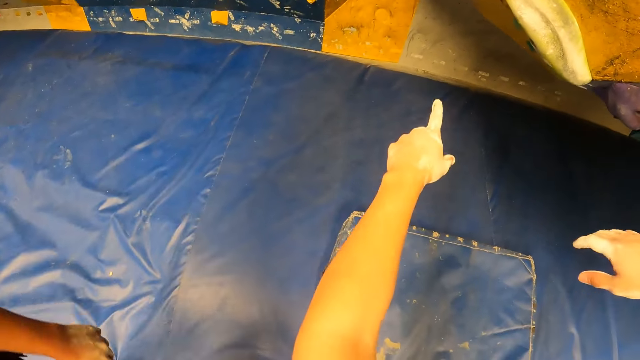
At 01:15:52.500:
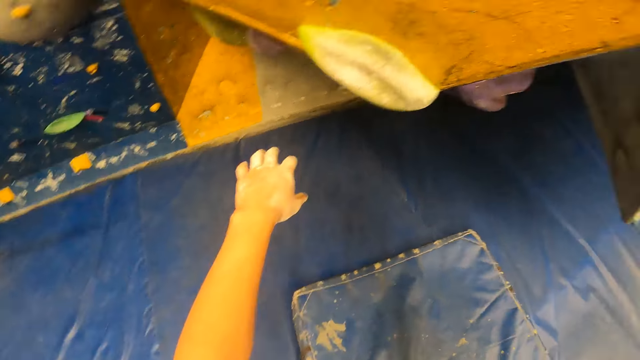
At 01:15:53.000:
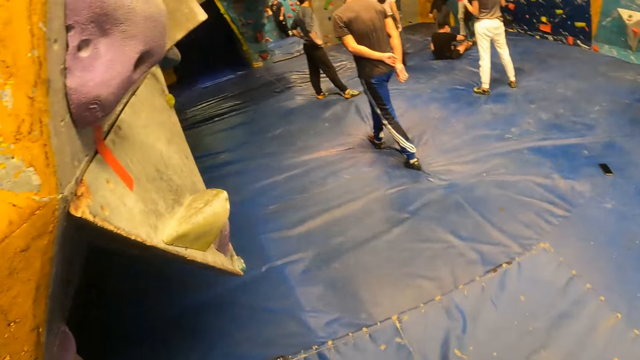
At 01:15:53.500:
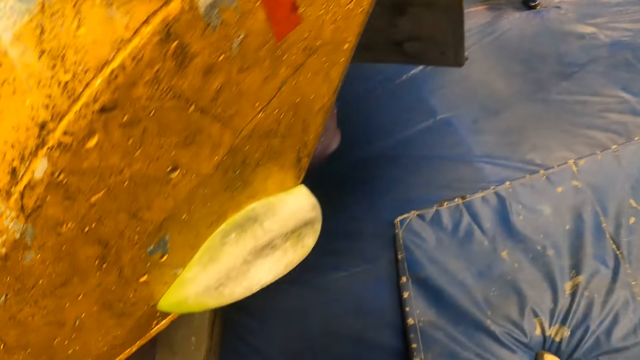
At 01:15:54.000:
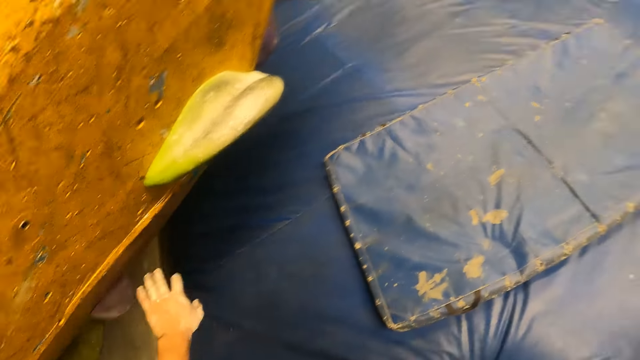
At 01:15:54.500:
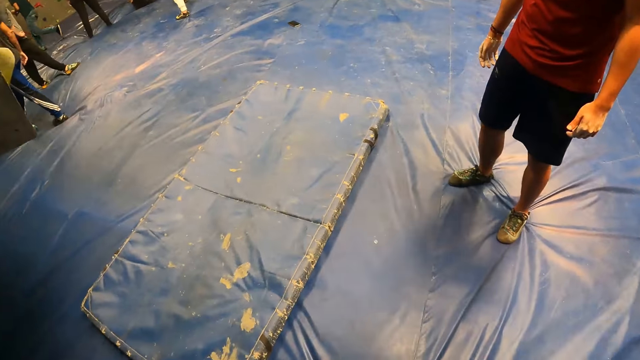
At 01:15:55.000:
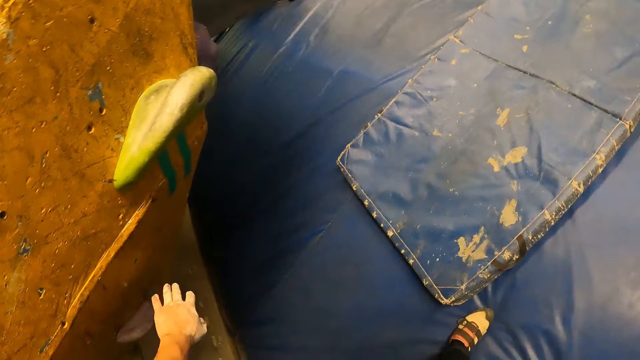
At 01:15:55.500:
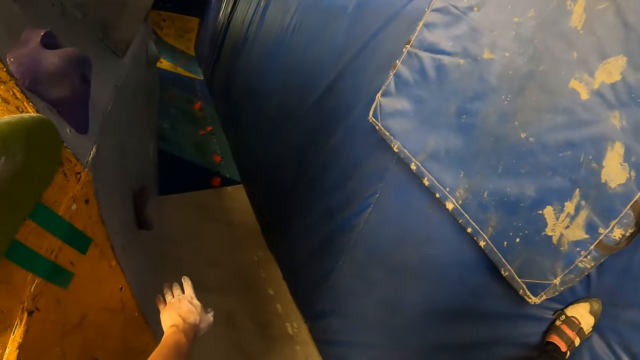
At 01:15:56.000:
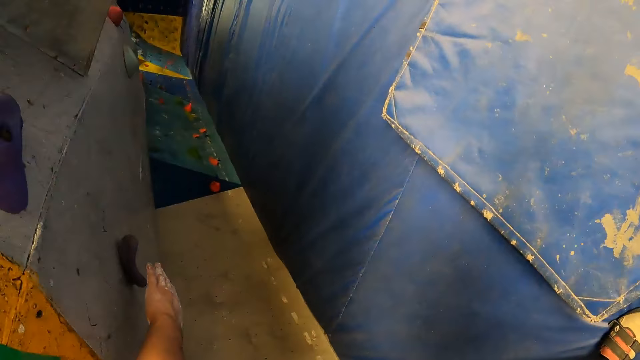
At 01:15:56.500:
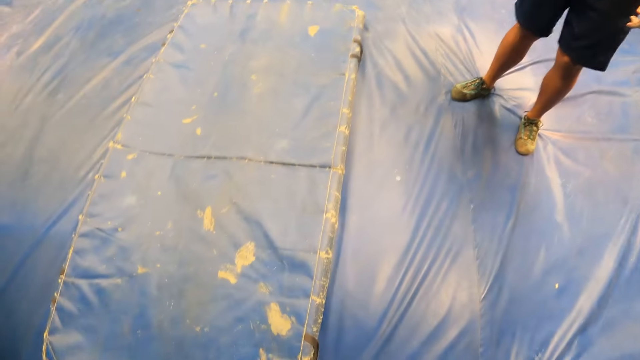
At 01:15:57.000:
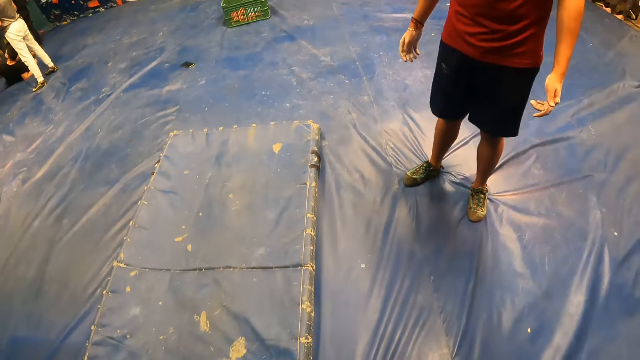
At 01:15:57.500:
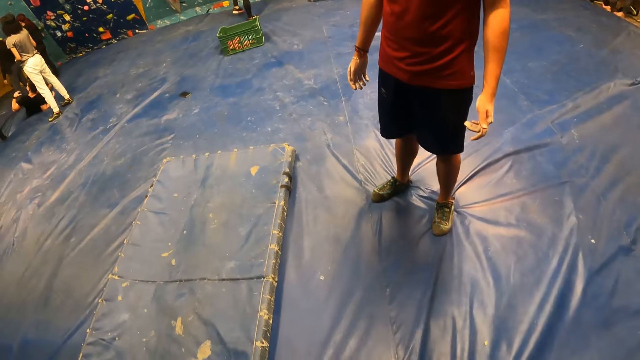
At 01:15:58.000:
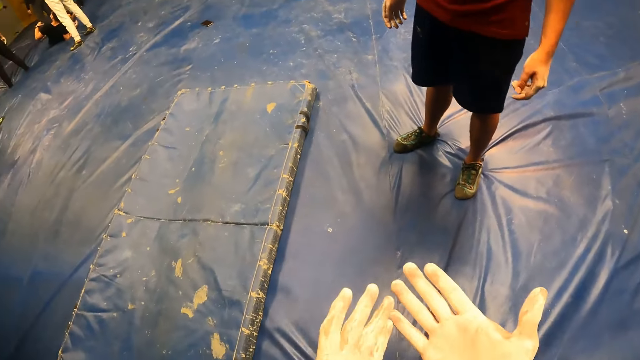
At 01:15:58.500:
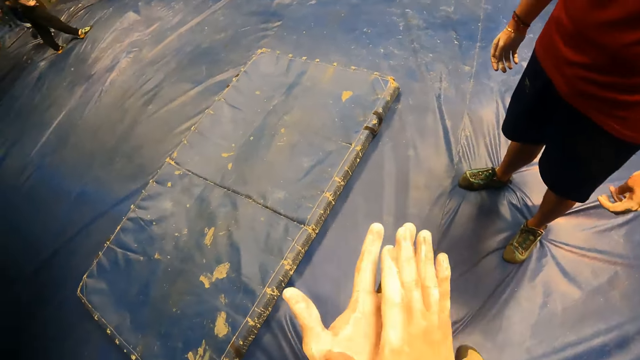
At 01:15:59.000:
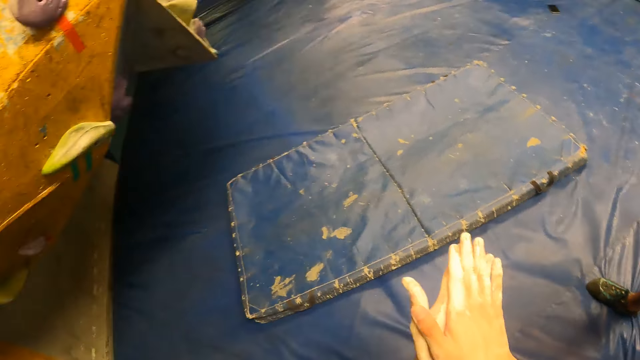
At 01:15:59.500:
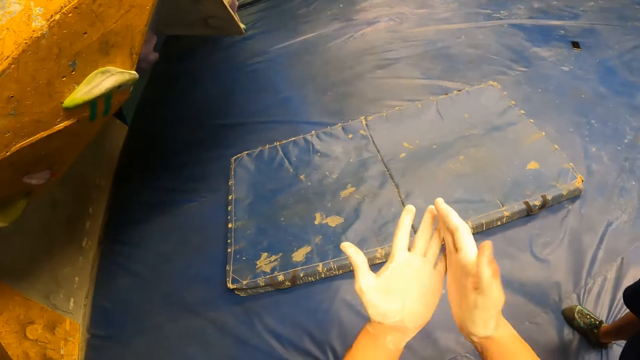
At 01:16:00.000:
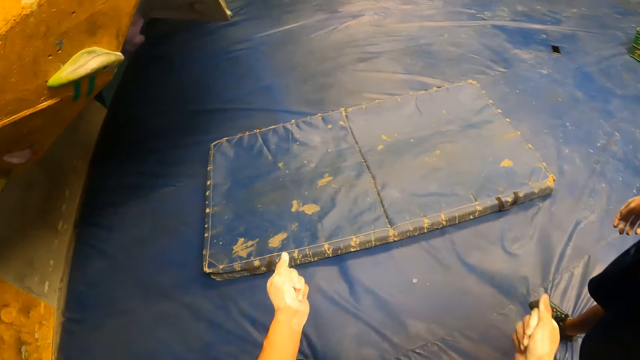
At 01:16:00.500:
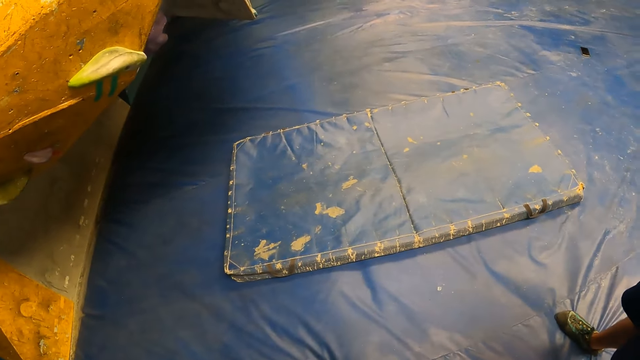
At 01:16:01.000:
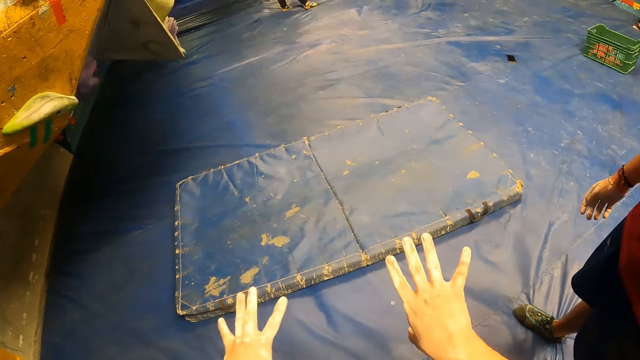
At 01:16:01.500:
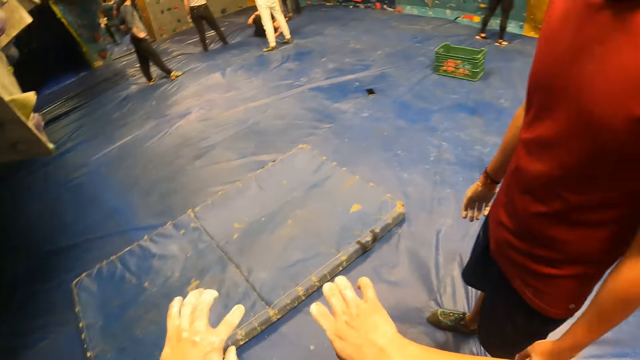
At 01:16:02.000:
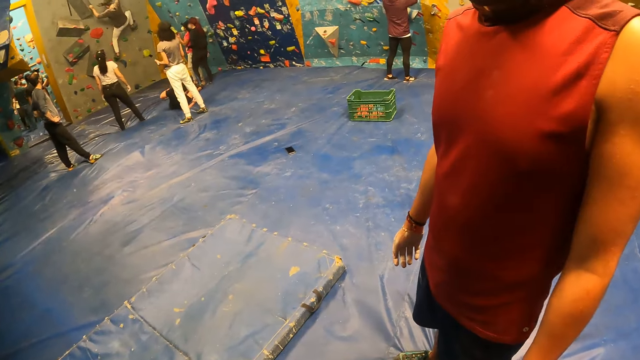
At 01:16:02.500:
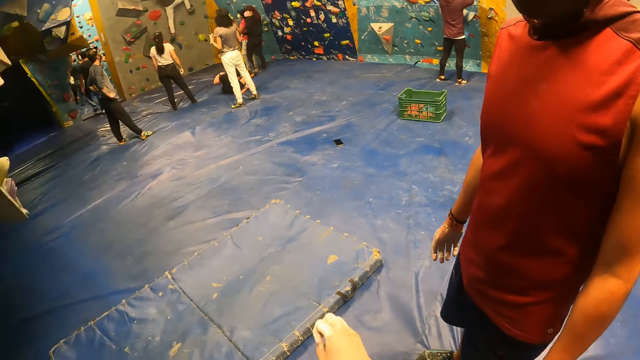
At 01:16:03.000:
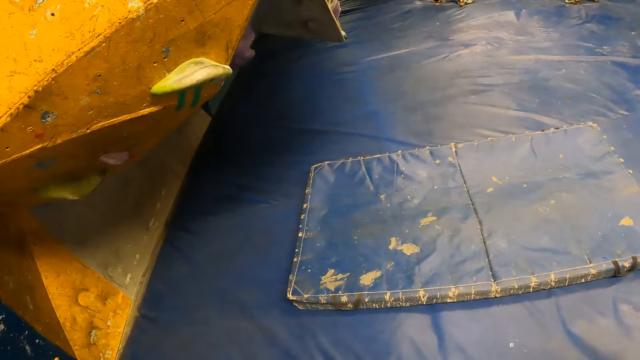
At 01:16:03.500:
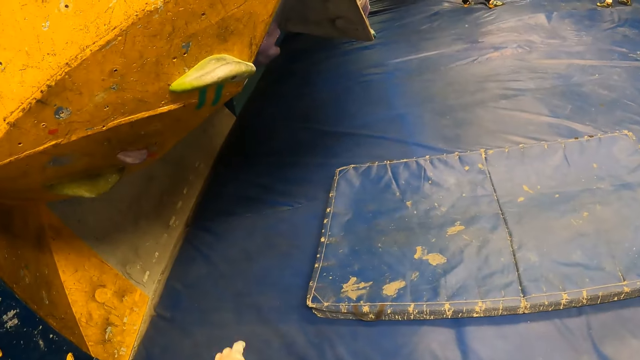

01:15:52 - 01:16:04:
A man walks around the room. The camera wearer stretches his hand towards the wall. He looks at his hands. He holds his hands together. He looks at his hands.

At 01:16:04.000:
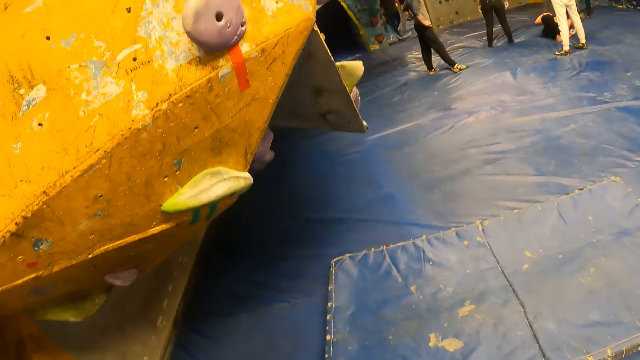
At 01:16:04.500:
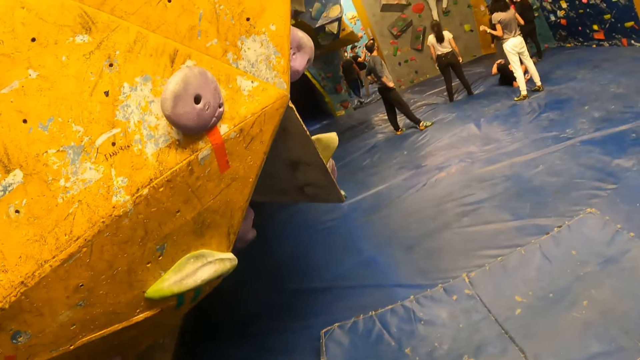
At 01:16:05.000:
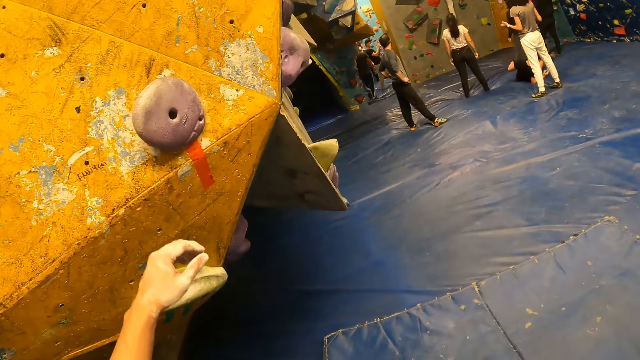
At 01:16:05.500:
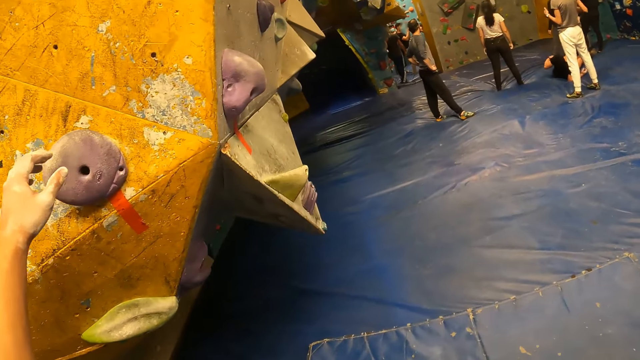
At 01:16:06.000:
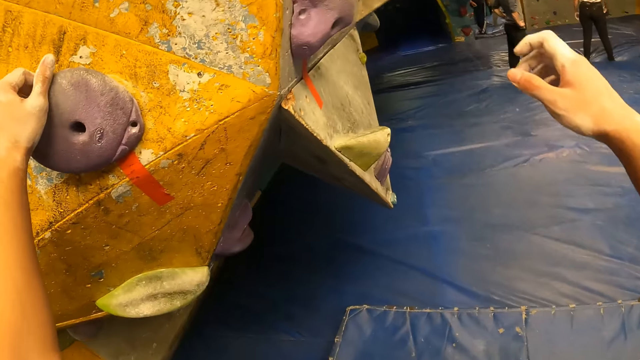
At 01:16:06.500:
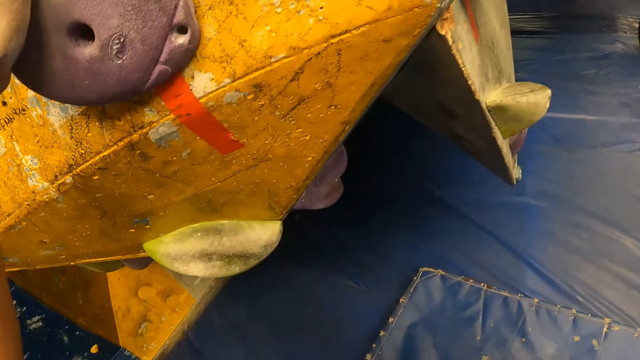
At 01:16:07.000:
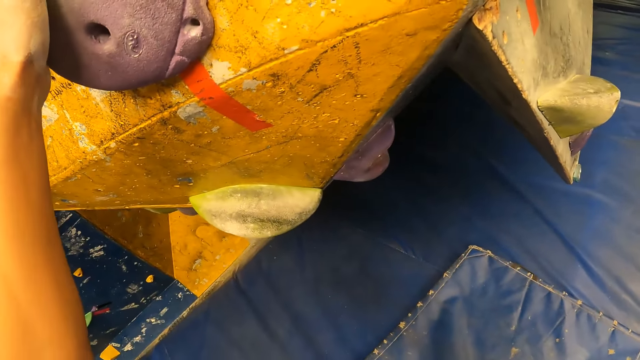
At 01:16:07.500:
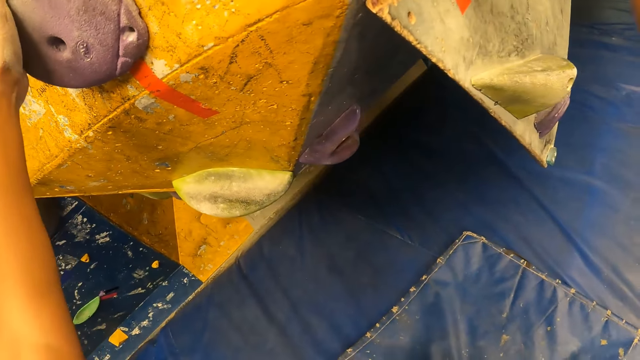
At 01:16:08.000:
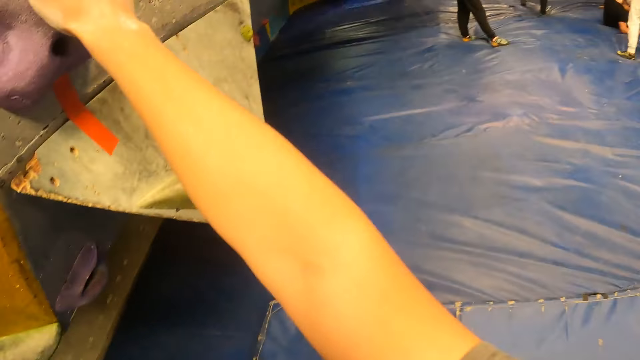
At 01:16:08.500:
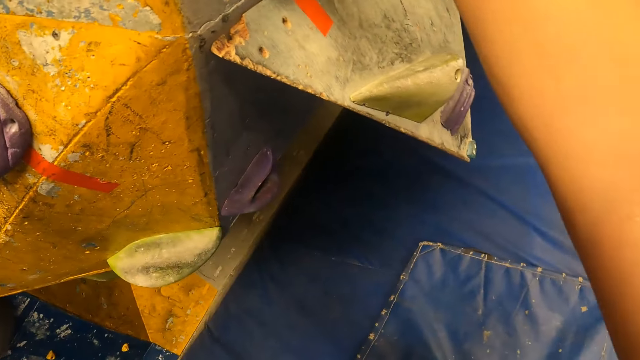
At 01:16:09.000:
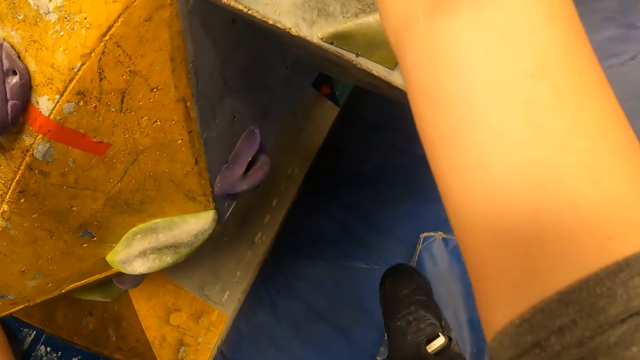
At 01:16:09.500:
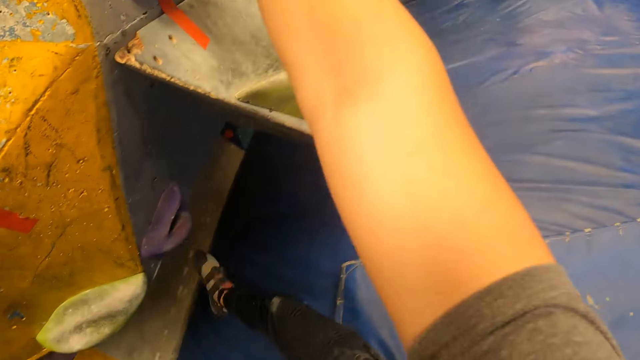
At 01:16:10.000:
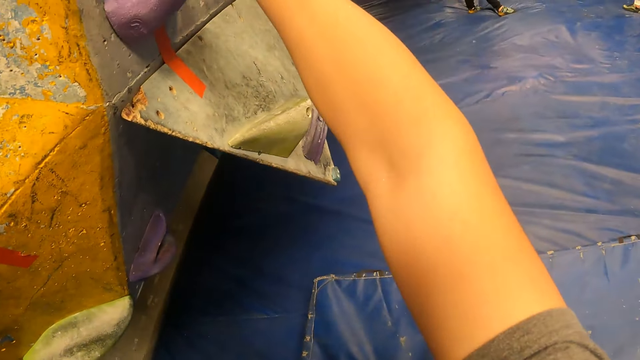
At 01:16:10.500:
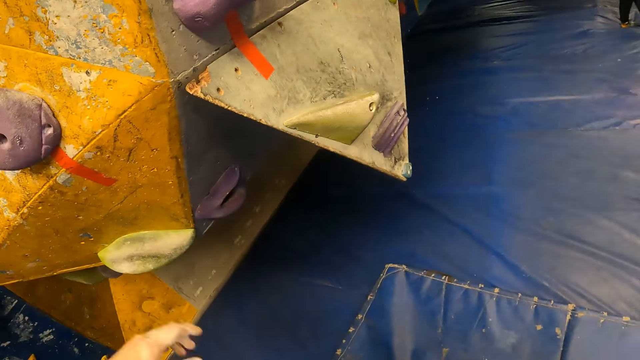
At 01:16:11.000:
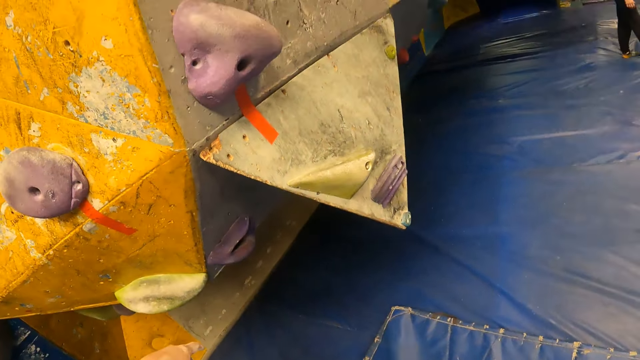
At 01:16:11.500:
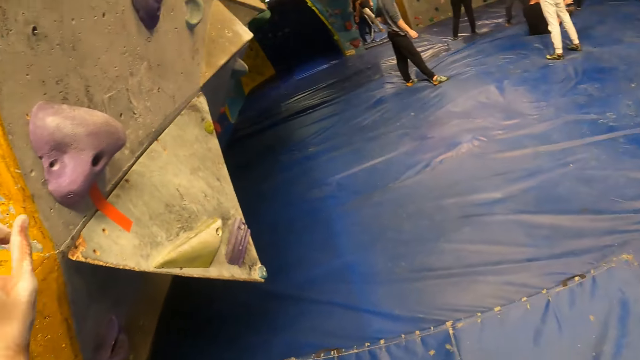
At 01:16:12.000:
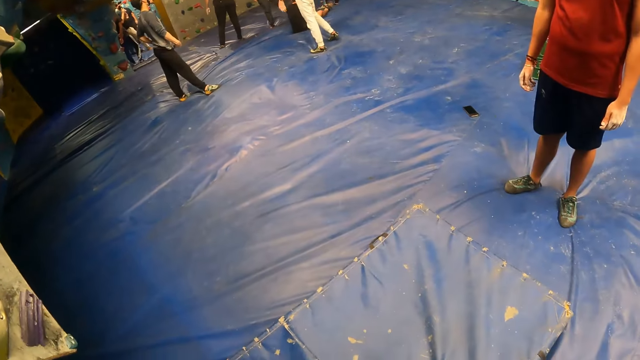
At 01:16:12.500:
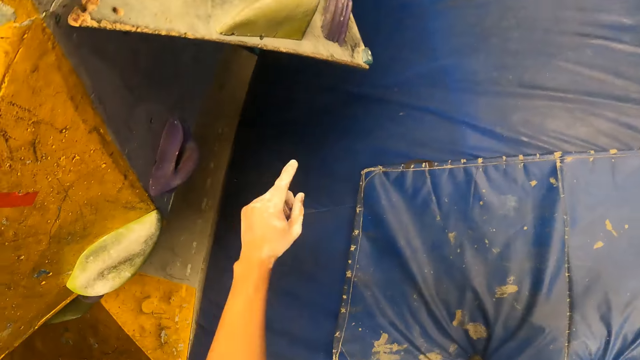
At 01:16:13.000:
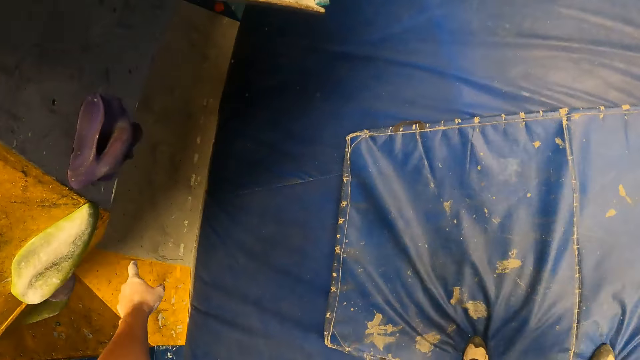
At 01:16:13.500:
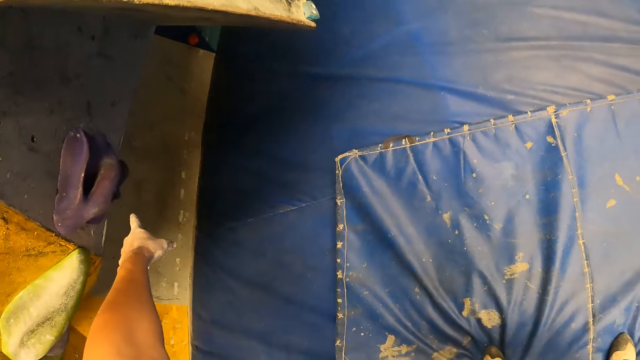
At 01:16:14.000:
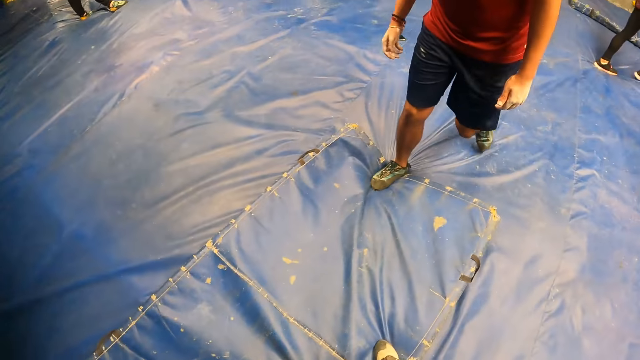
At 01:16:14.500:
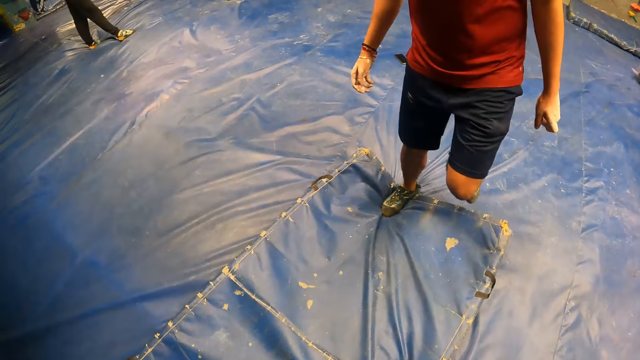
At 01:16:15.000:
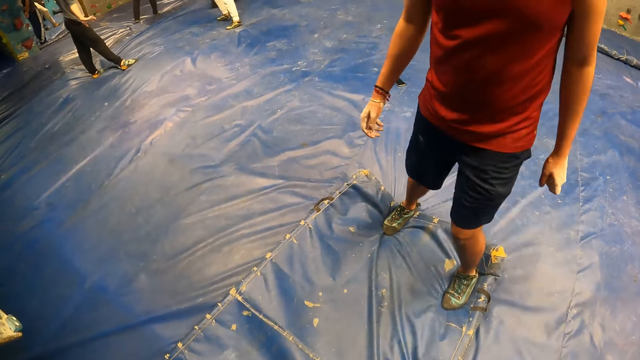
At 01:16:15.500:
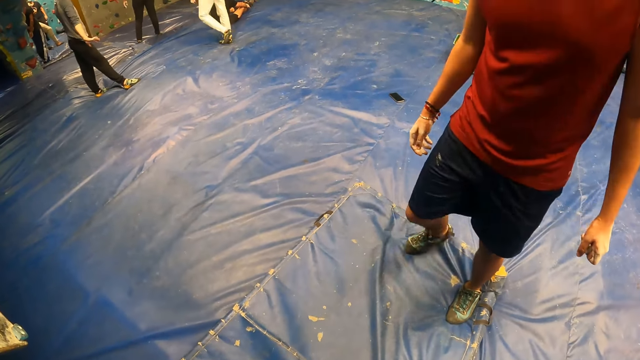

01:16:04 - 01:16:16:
The camera wearer holds handholds on the climbing wall with both hands. He holds a handhold with his left hand. He holds a handhold with his right hand. He points at the climbing wall. A man walks on the mat.
